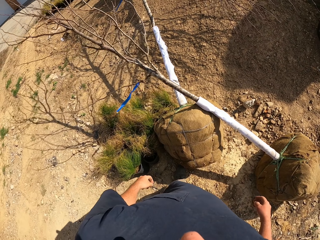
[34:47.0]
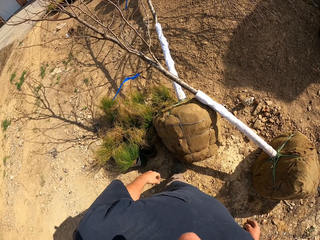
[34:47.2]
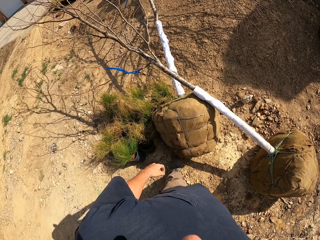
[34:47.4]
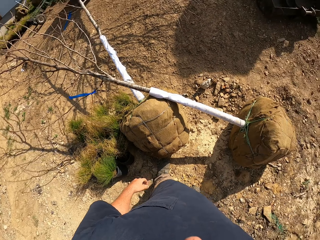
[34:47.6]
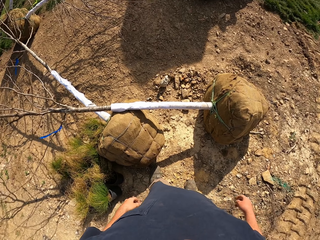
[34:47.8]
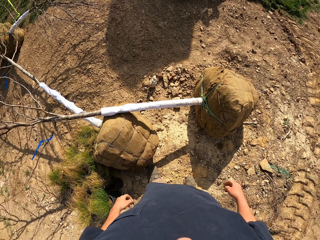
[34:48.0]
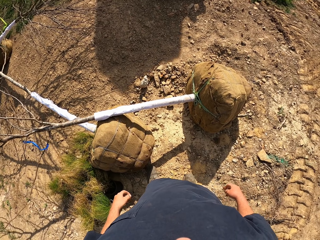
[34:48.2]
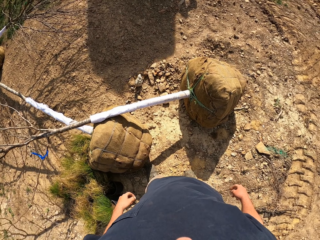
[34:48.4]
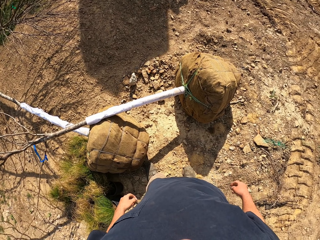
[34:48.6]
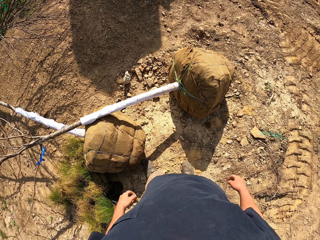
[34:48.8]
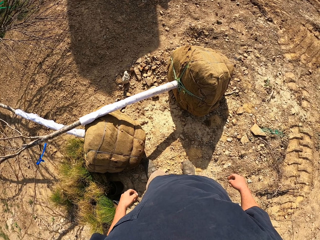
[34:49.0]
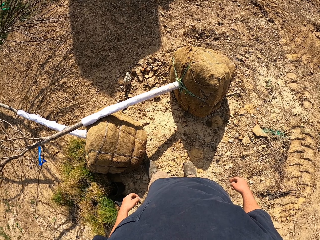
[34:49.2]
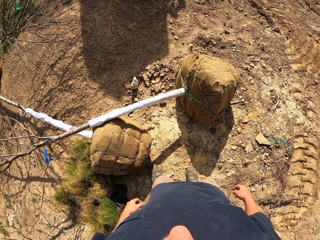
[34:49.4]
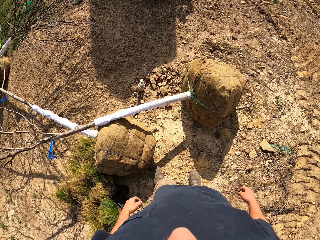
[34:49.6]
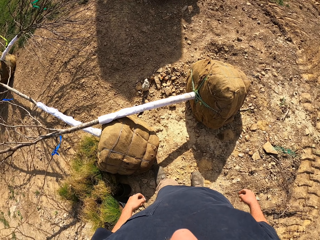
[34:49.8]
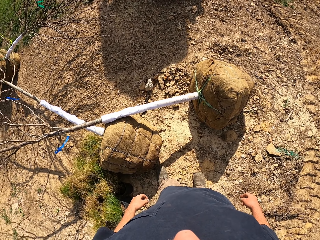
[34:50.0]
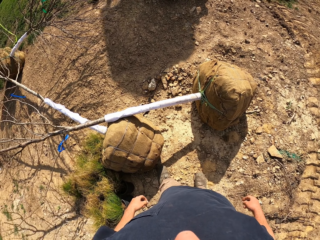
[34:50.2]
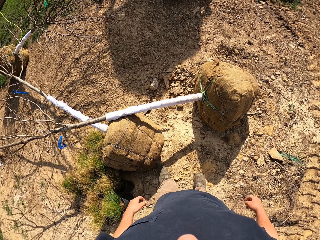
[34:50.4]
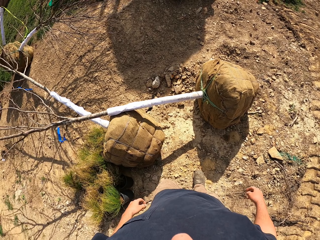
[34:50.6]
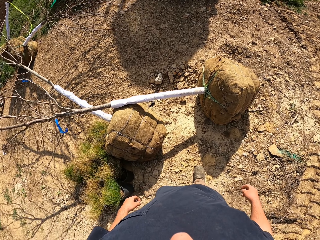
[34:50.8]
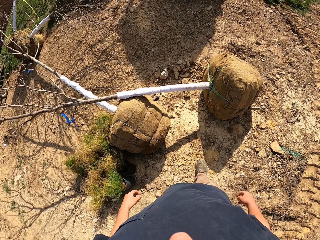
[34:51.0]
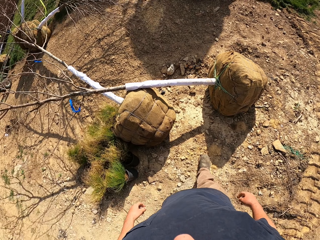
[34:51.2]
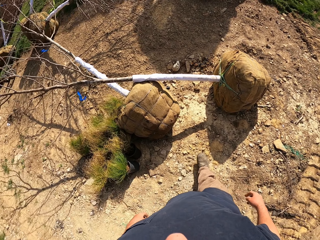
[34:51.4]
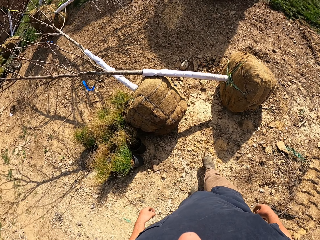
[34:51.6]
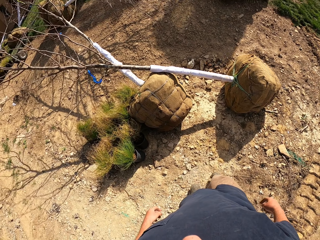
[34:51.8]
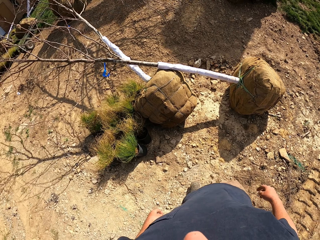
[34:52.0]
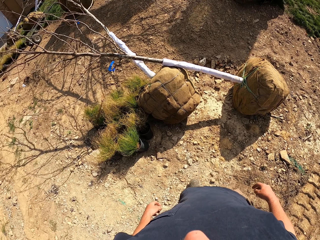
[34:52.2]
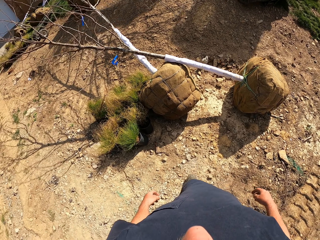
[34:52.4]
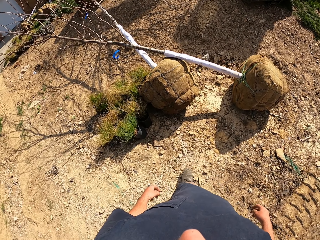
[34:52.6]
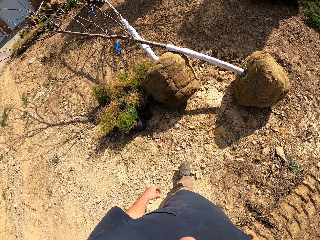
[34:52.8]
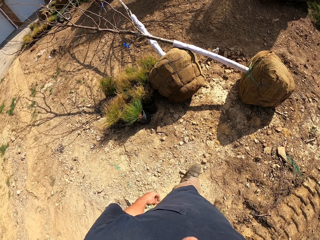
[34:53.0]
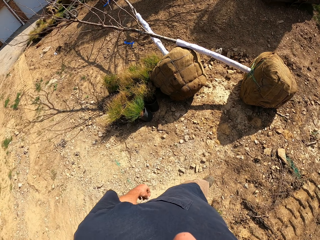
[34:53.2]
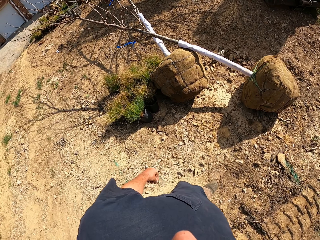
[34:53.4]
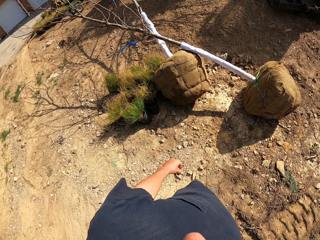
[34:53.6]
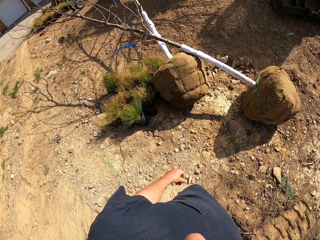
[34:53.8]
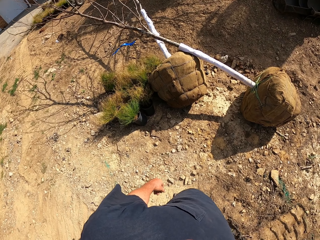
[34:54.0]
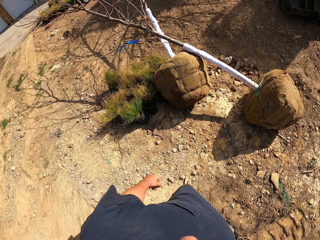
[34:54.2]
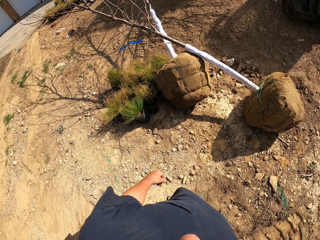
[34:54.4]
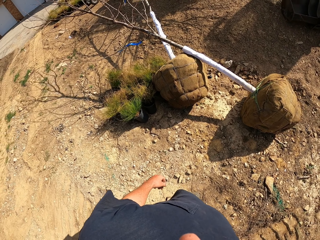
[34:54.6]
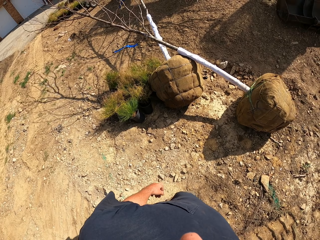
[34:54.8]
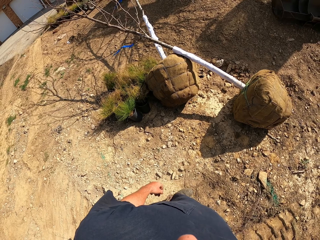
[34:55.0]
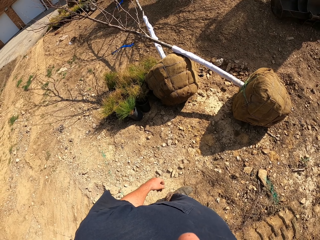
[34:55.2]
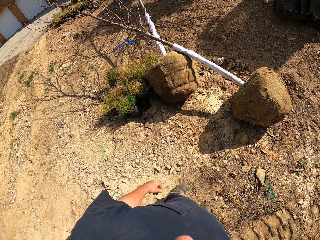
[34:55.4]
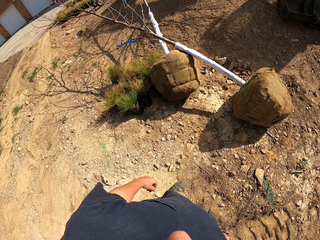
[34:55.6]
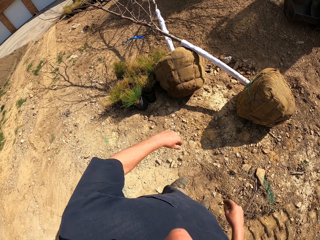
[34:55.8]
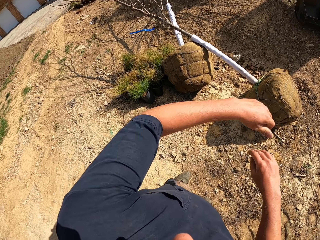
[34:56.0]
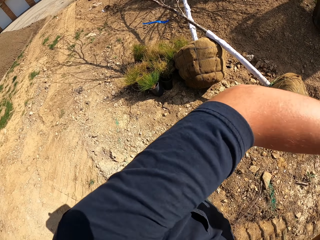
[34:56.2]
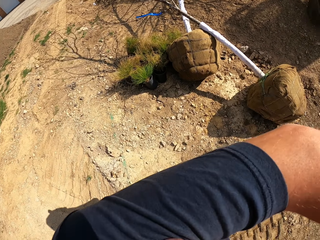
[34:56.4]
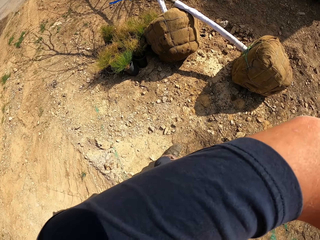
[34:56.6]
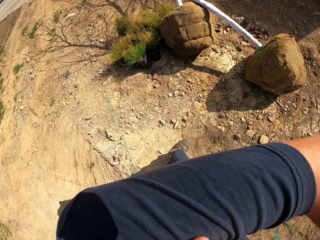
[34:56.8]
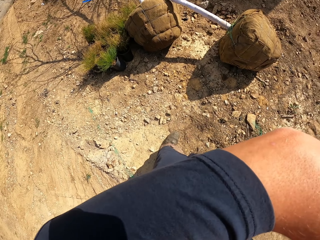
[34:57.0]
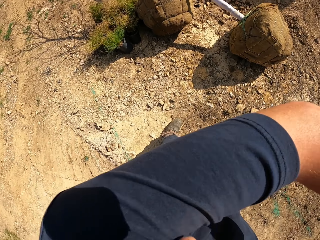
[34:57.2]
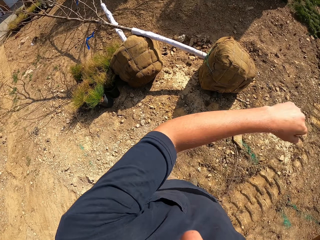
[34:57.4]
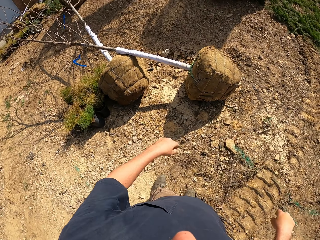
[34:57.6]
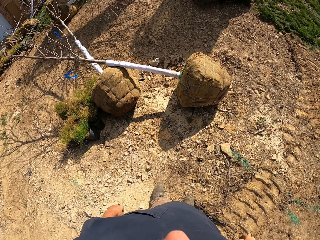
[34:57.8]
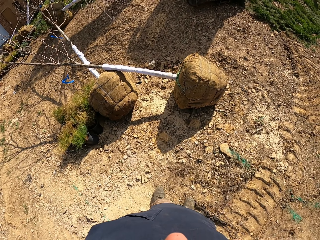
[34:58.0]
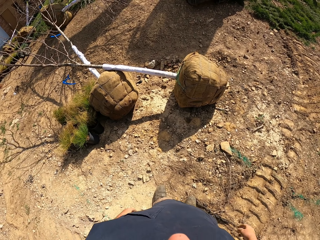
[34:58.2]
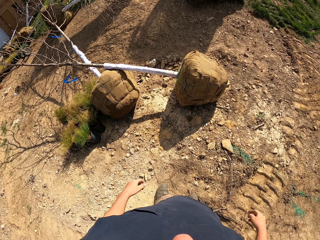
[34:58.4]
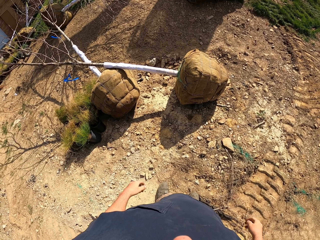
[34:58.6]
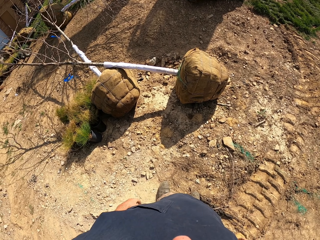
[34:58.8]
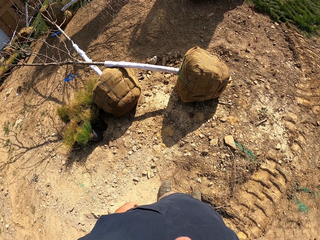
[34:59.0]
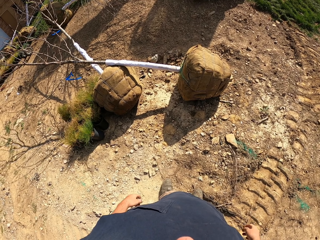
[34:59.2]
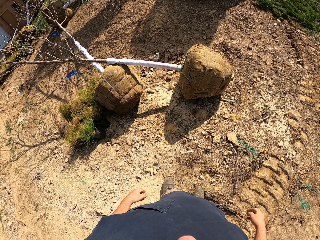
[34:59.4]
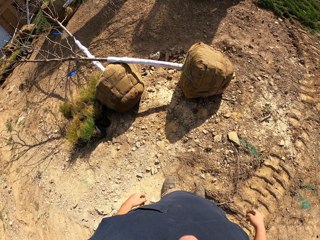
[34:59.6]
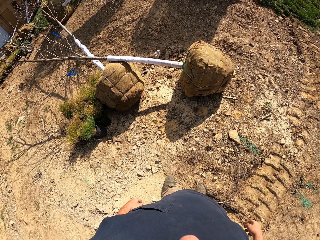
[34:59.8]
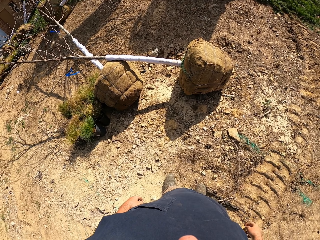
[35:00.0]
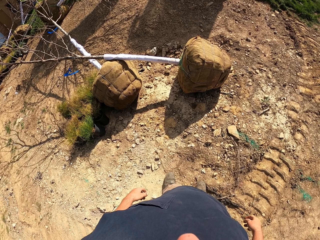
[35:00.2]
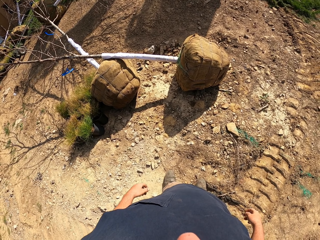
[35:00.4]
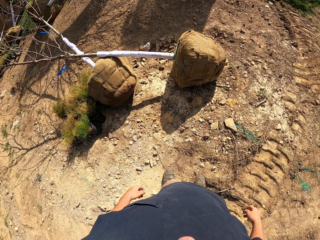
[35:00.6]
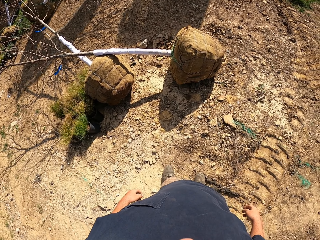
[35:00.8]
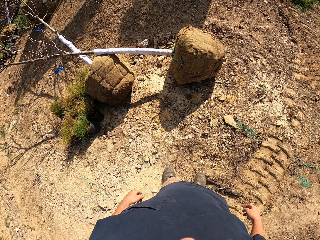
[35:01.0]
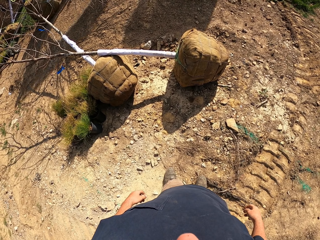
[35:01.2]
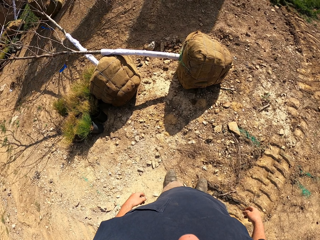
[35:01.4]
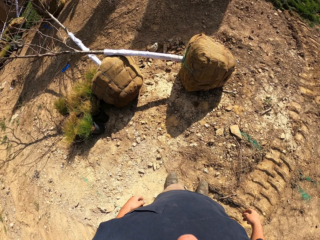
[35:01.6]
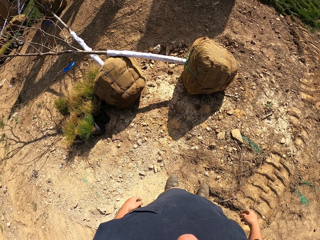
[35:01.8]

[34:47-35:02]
The camera wearer turns around the trees. They walk around. They stare at the trees. They move the hand around. They raise both hands towards something and withdraw both hands from something. They stare at the trees.

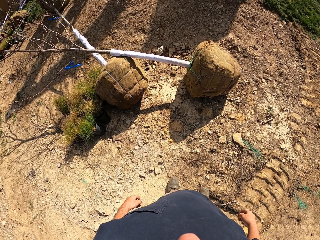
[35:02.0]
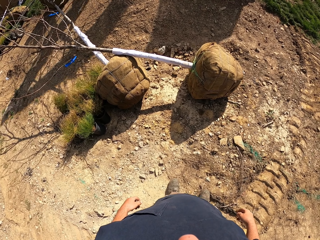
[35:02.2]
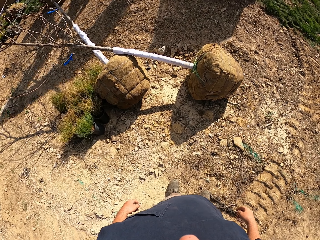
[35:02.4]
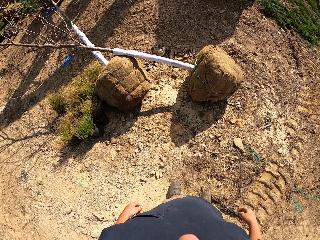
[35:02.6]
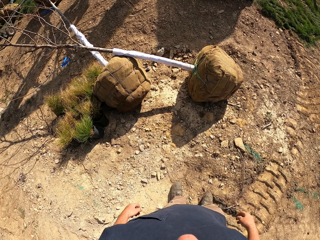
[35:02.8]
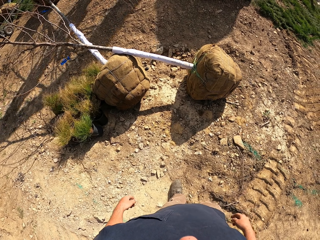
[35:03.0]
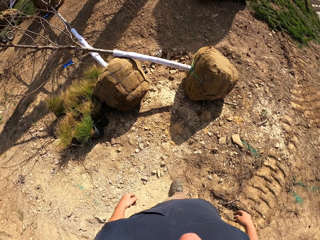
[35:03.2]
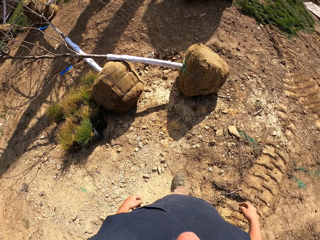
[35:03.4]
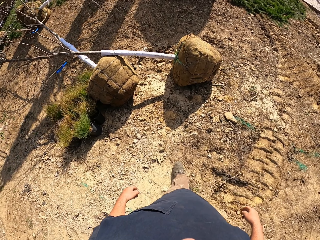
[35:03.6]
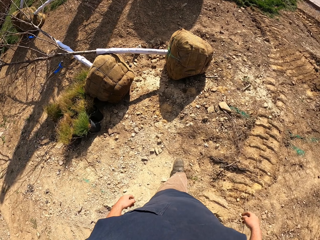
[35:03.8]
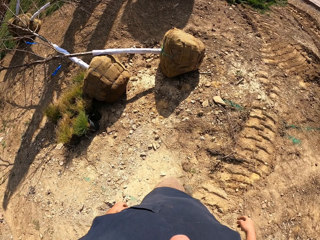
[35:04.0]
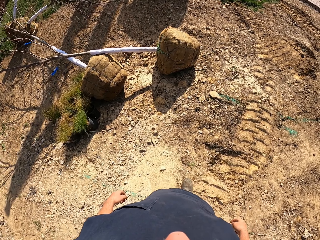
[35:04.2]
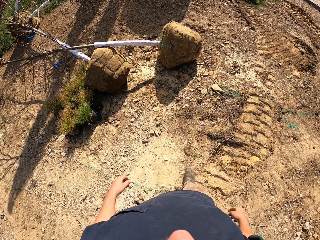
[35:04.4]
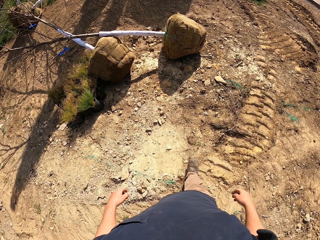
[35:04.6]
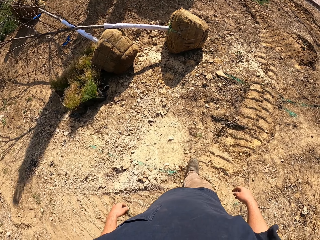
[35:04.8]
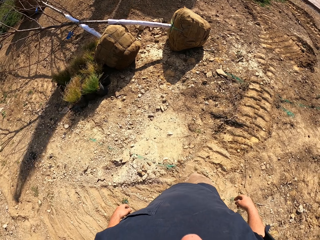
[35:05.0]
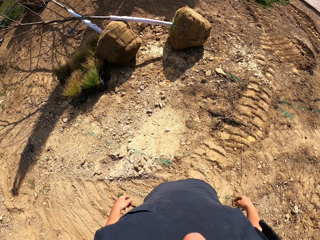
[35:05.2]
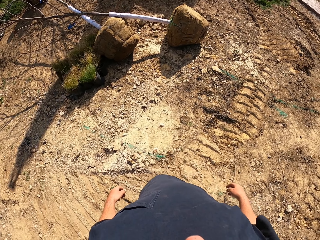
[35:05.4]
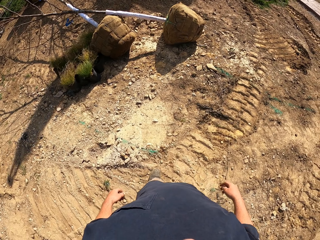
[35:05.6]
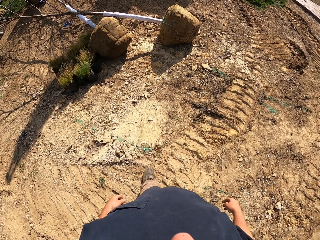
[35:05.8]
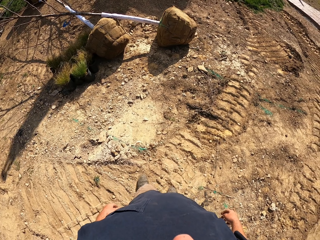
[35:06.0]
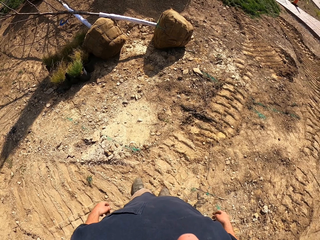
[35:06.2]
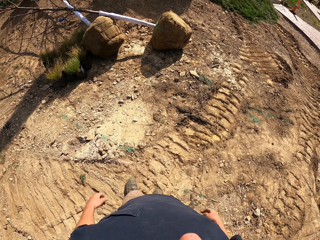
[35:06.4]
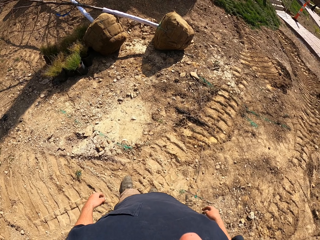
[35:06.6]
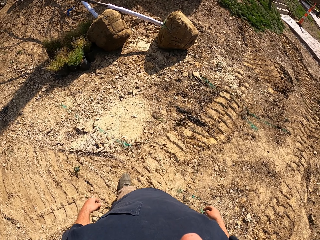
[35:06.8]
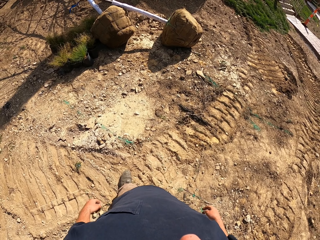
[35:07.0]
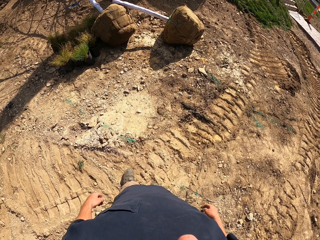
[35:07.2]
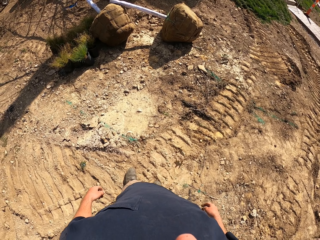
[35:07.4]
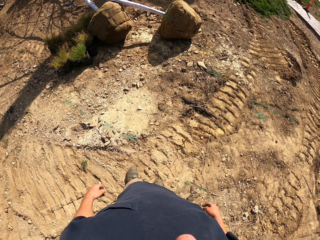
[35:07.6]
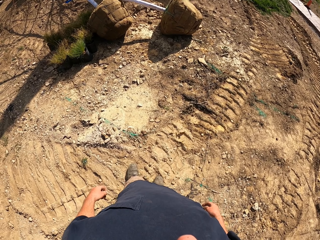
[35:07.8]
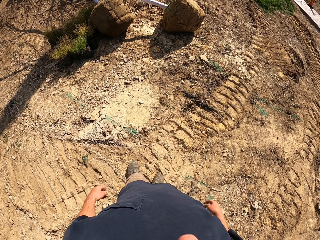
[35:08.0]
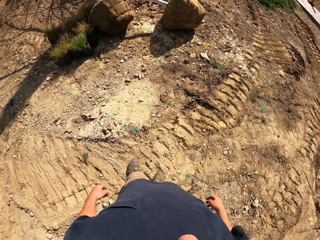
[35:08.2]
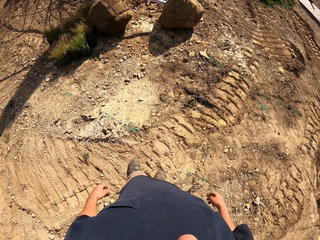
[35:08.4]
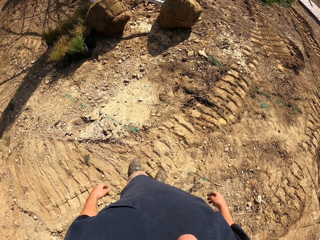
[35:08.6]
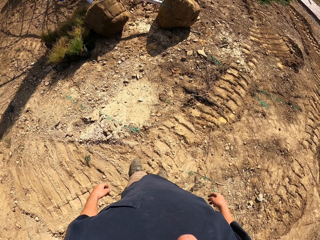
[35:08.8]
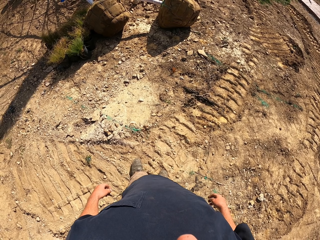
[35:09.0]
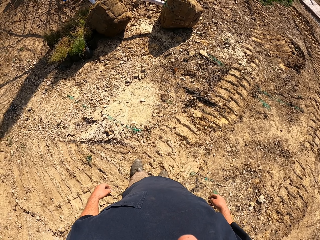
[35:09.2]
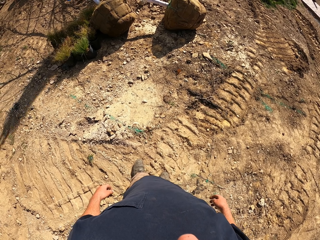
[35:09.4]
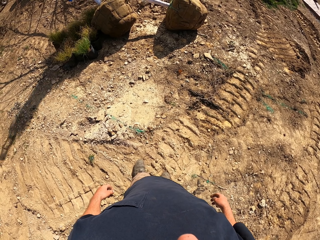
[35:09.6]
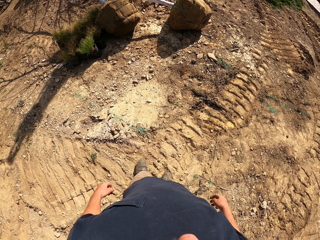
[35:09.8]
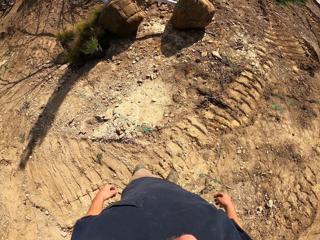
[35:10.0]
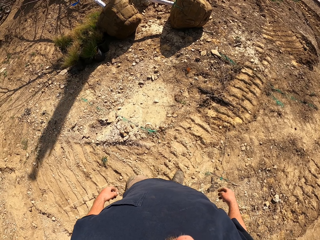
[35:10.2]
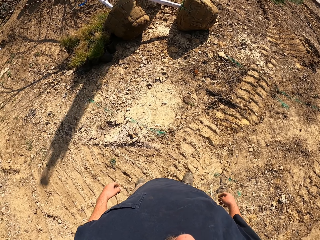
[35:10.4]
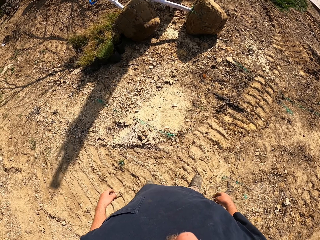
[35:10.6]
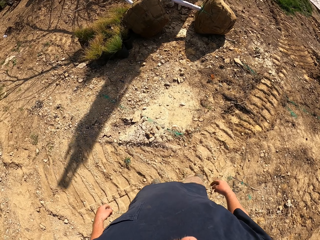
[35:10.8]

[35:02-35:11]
The camera wearer walks around. They move back from the tractor.
